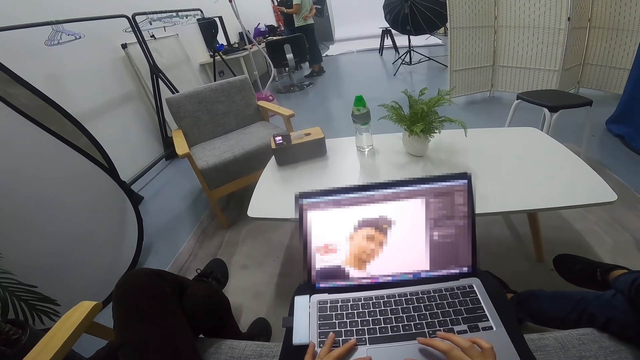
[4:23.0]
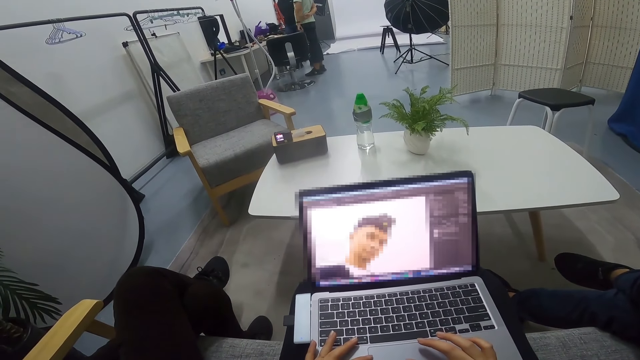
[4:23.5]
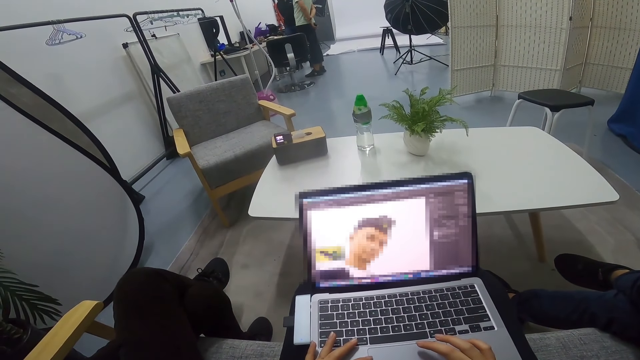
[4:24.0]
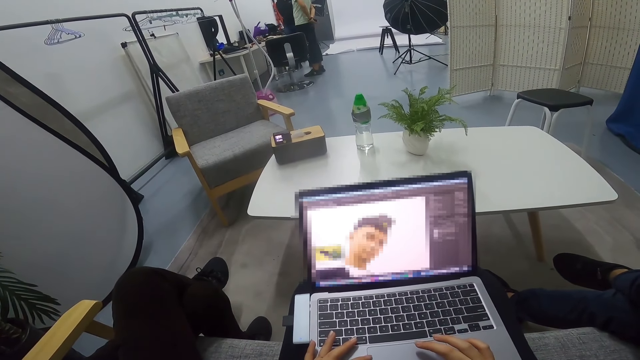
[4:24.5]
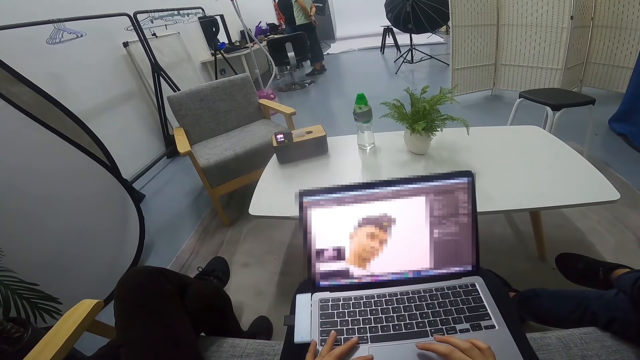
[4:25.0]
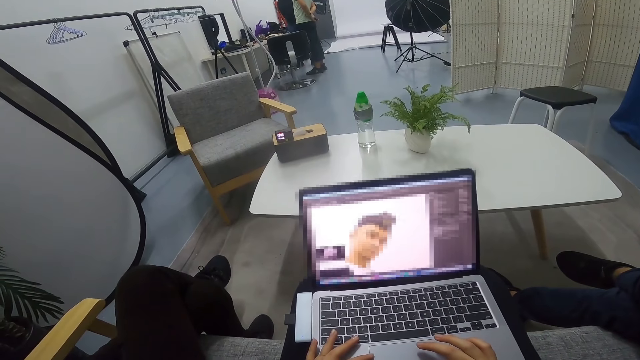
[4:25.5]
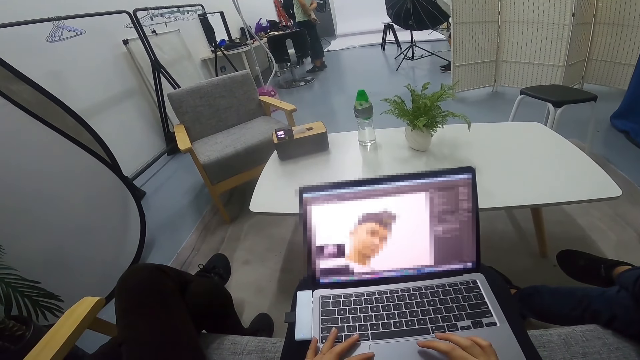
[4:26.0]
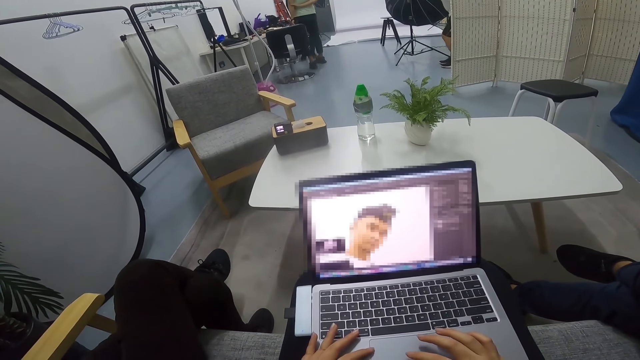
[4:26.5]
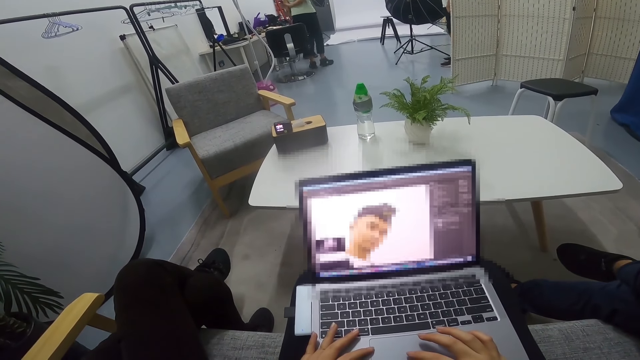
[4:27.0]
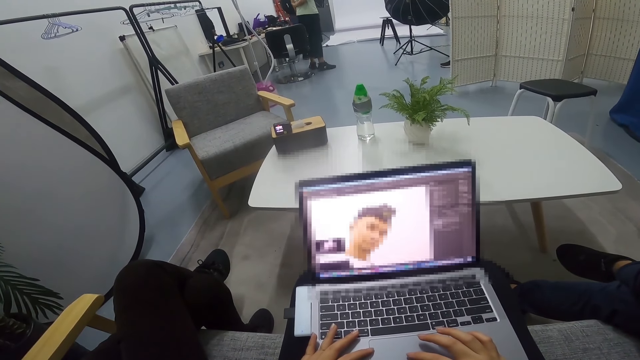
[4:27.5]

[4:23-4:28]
A man stares at the phone in his hand and drops the hand with the phone back. A person moves his hand.

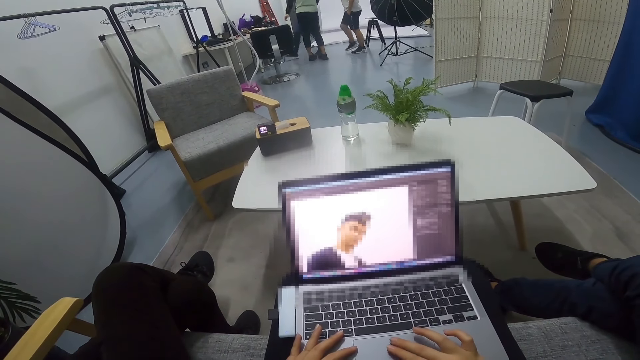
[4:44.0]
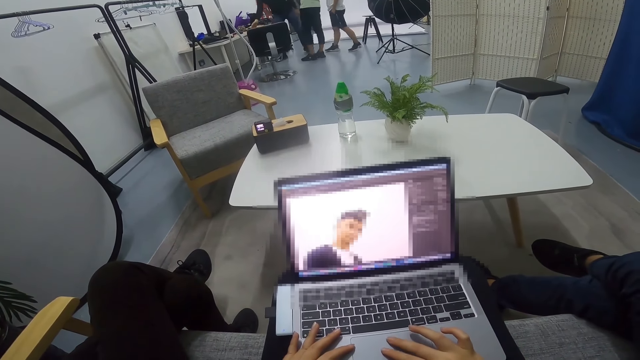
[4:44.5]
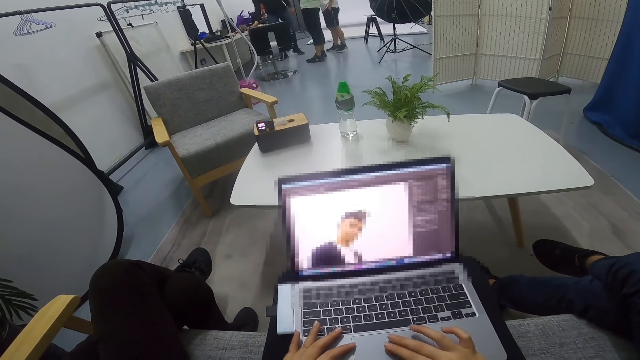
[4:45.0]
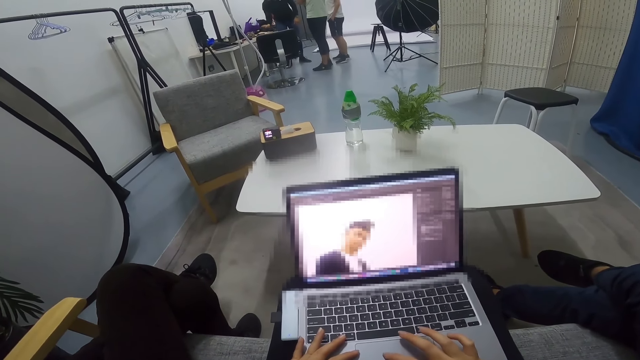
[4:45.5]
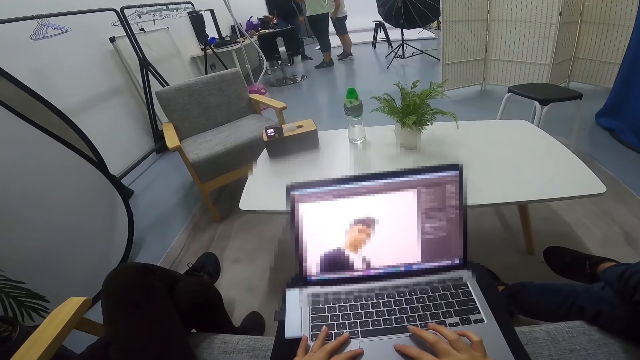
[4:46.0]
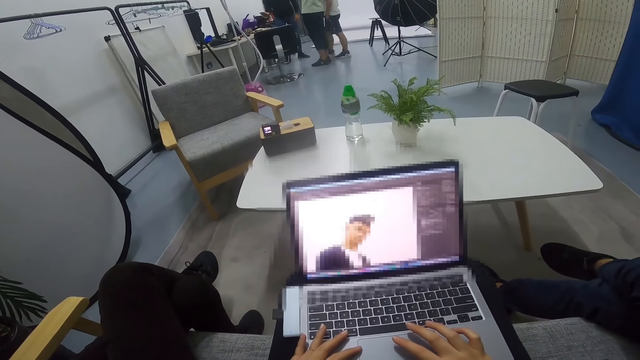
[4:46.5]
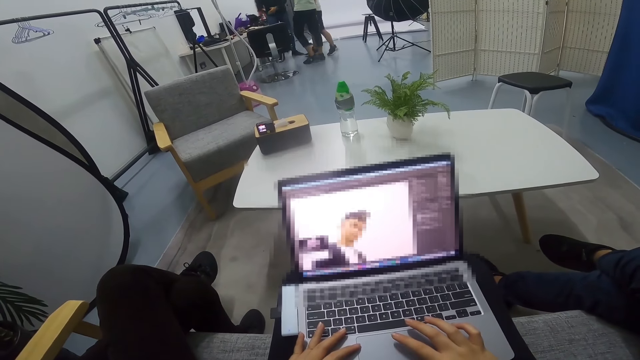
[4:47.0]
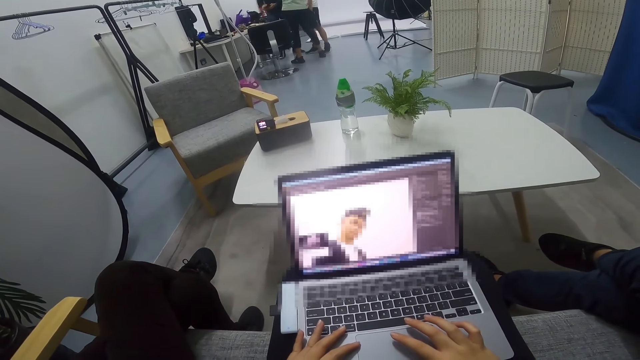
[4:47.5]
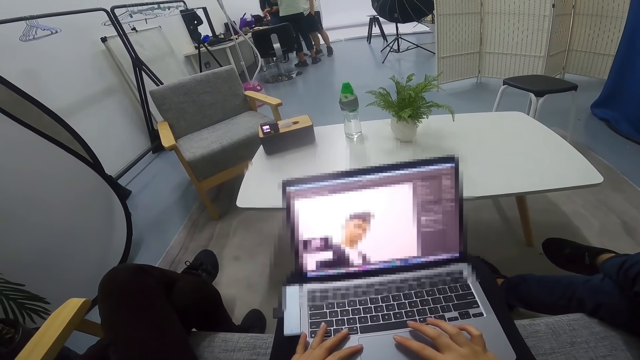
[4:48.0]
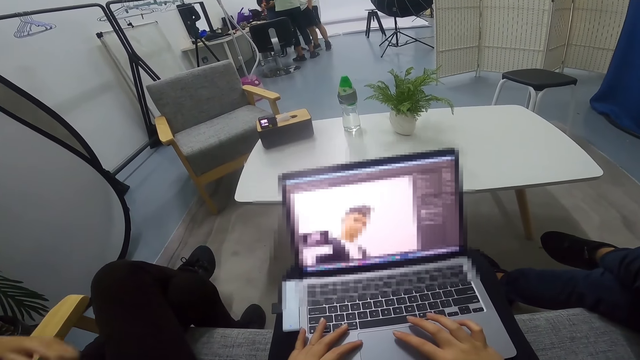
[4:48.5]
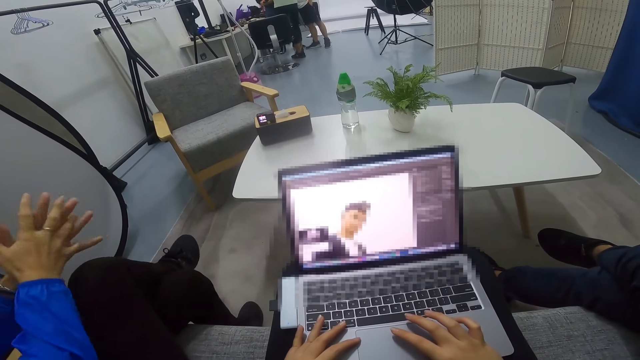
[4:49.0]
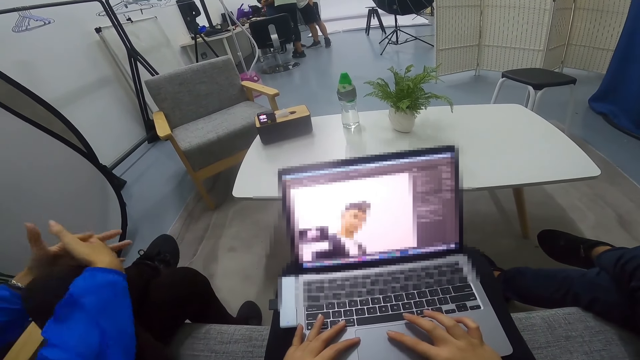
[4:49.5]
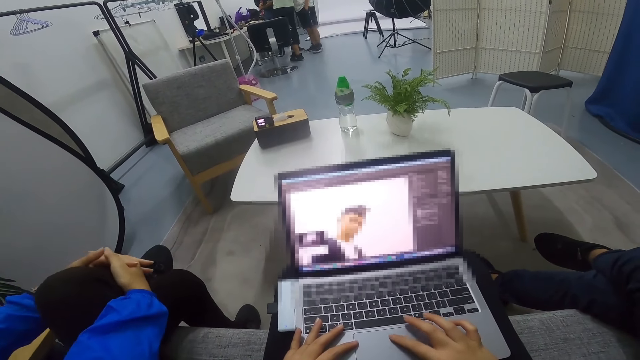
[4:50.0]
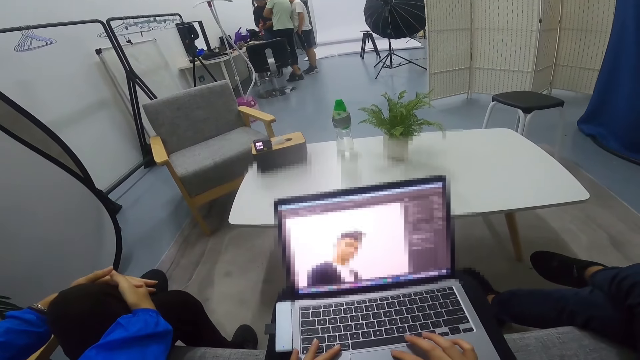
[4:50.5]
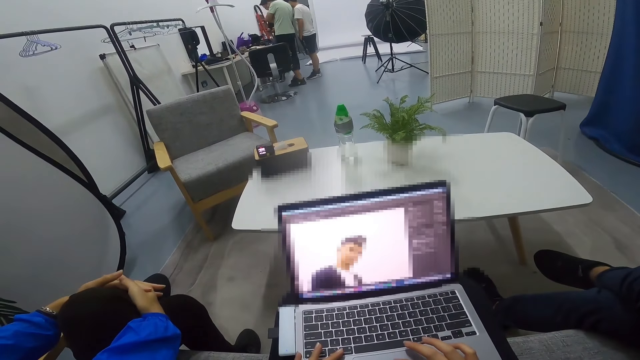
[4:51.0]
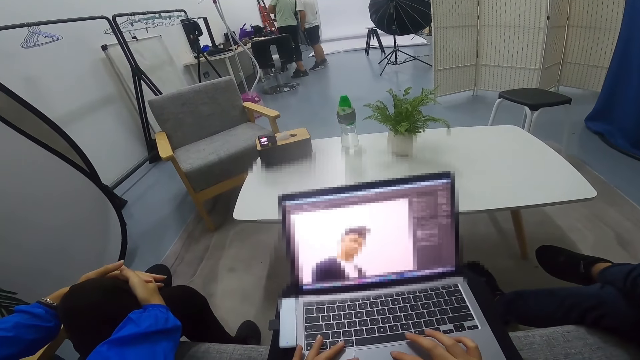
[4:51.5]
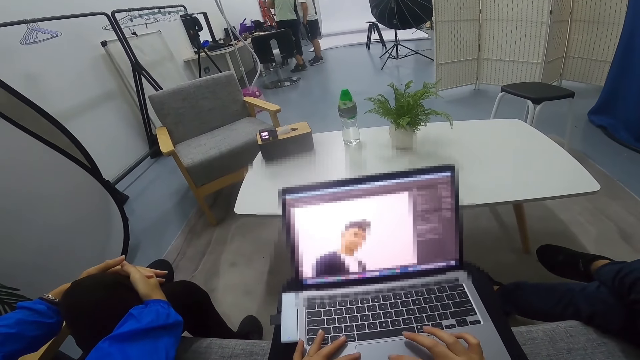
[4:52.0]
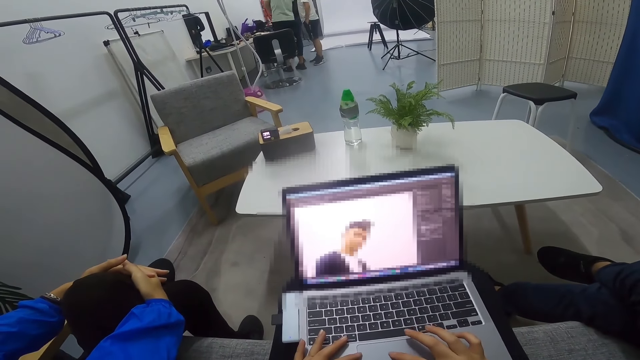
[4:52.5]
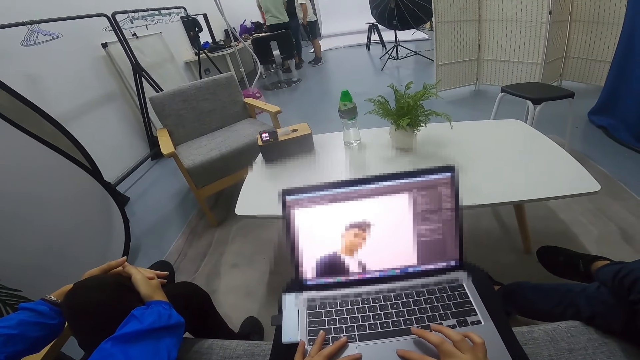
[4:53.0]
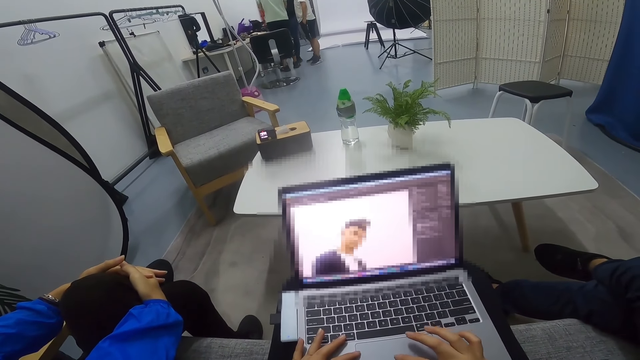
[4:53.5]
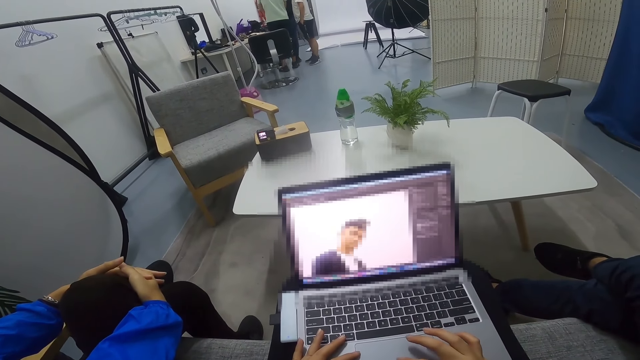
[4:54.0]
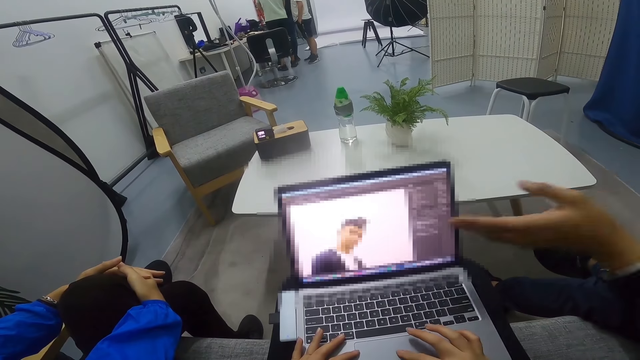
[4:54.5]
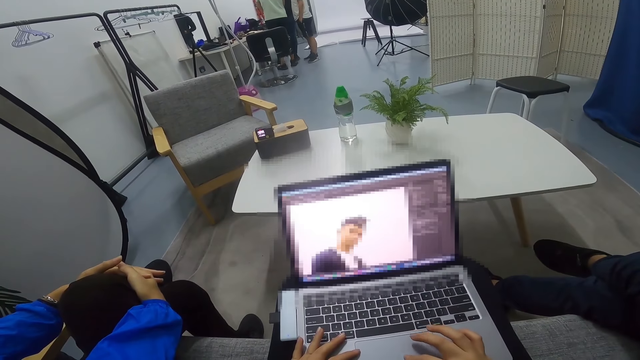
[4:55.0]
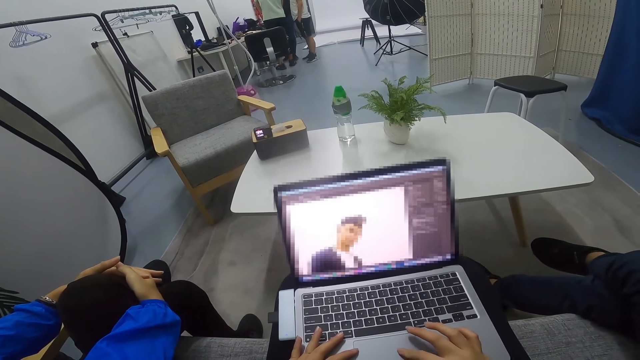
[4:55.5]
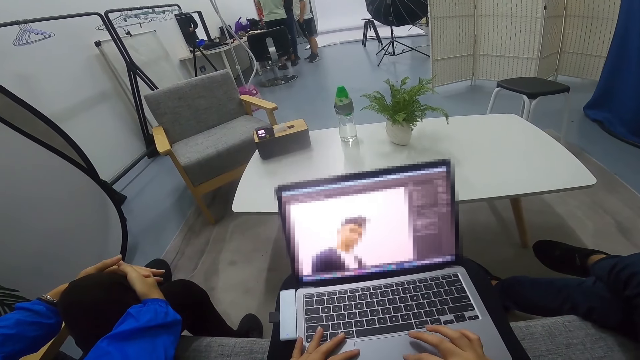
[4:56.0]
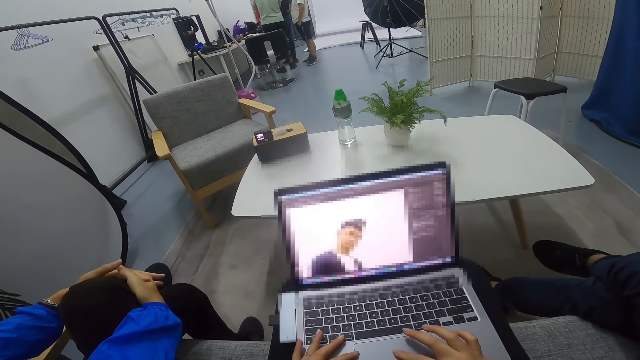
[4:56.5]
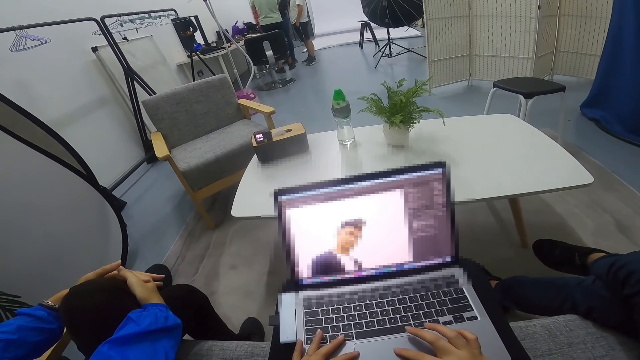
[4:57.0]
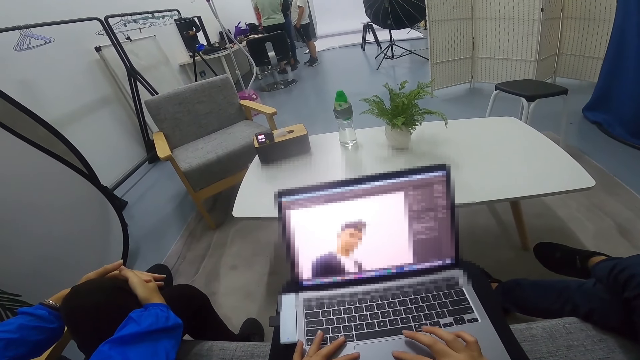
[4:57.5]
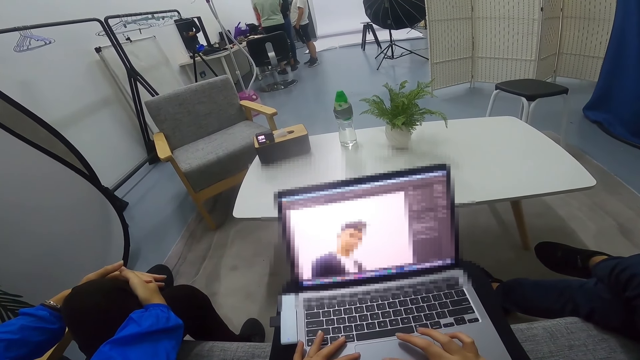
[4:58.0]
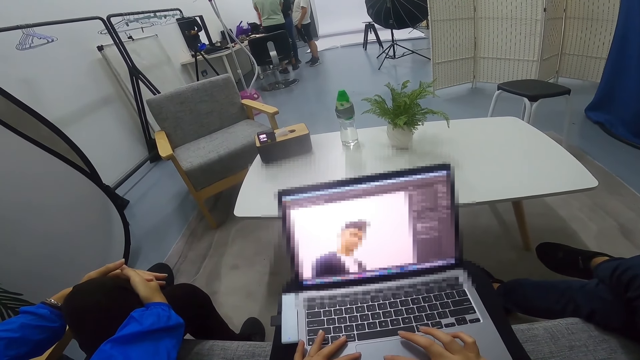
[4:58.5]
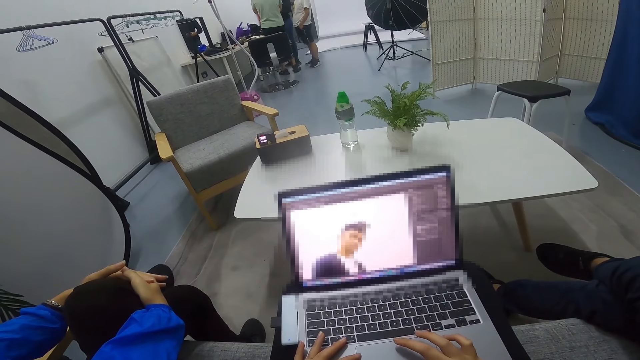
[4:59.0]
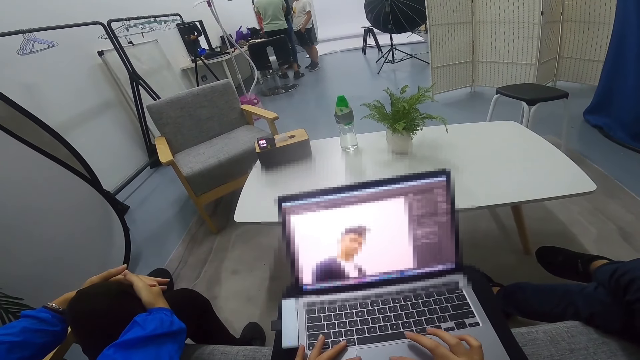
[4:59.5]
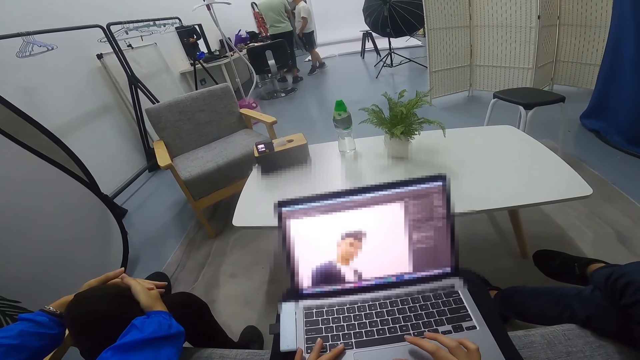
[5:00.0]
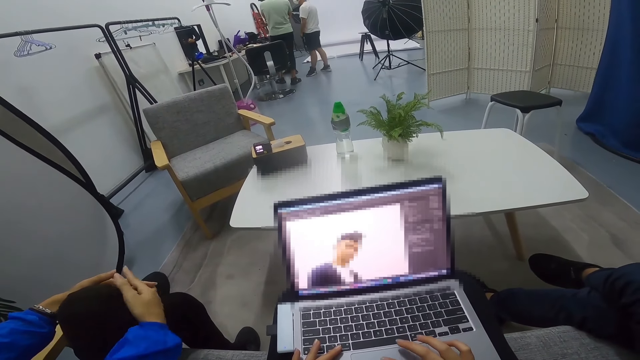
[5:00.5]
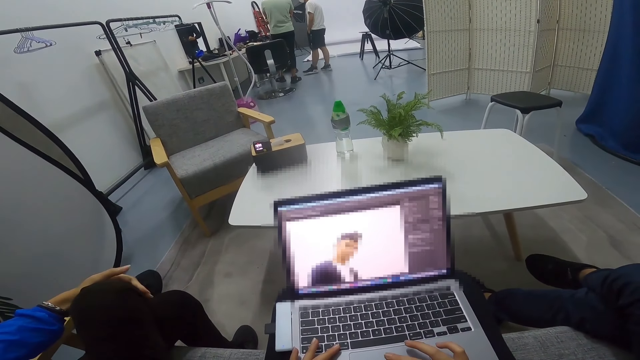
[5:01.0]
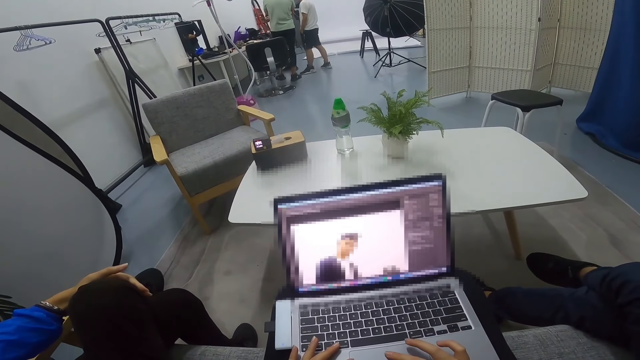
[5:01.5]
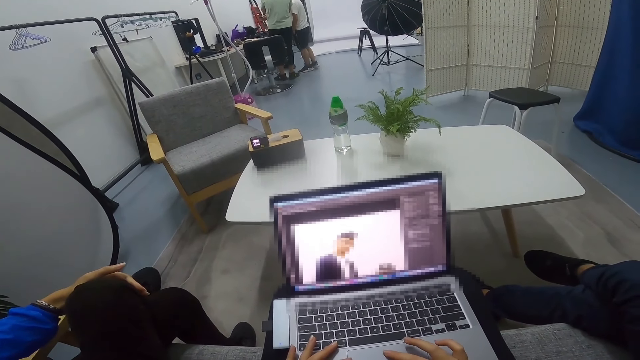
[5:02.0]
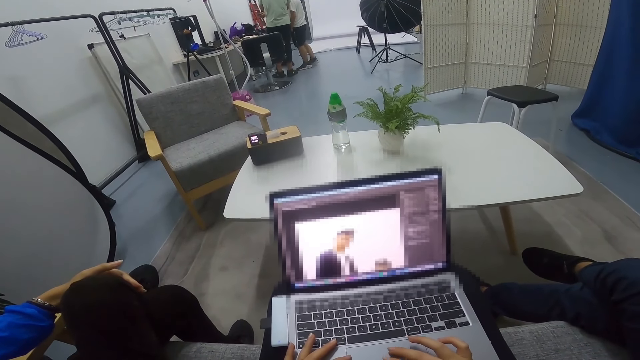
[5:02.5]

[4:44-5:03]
A man walks closer to another man. The second man picks up the phone on the desk. The first man and a third man stand beside the second man. The second man uses the phone. A person touches the knees with both hands. Three people stand close to each other. The camera wearer keeps scrolling the laptop. Another person stretches the hand and puts down the hand. The first person touches the face.
